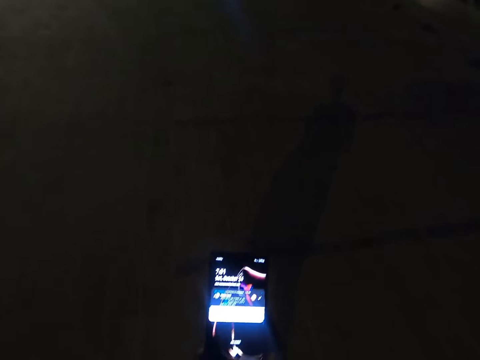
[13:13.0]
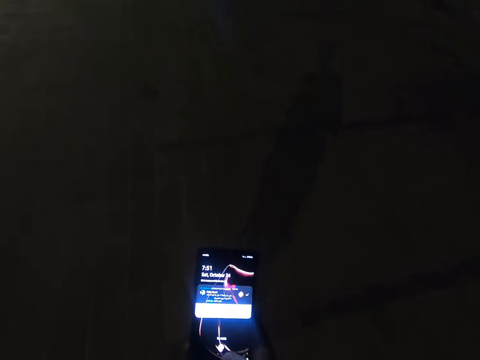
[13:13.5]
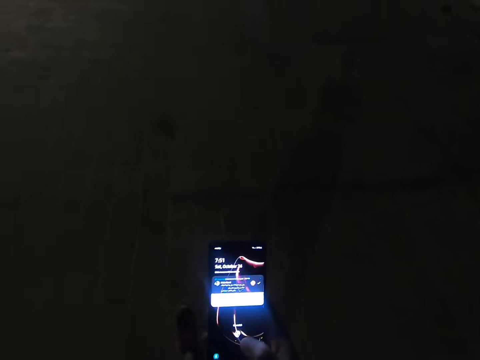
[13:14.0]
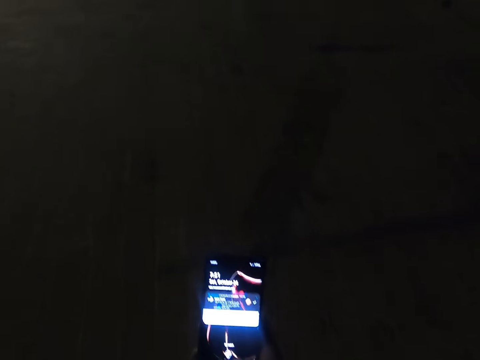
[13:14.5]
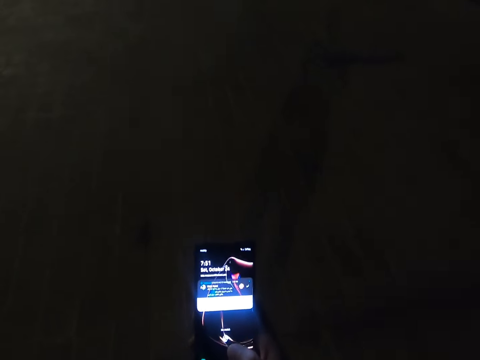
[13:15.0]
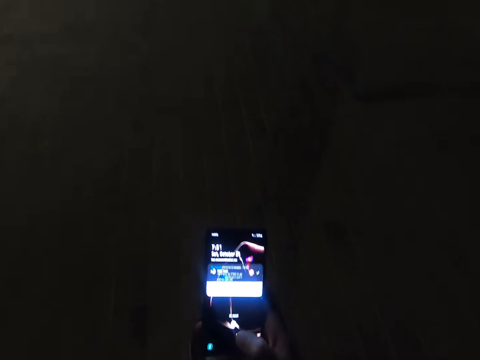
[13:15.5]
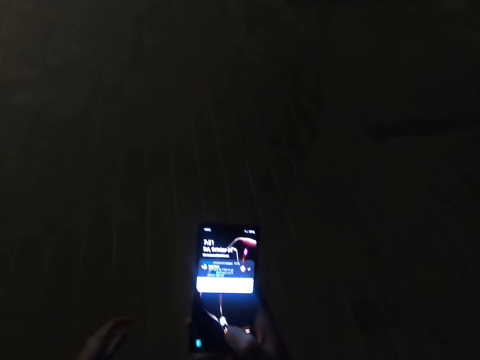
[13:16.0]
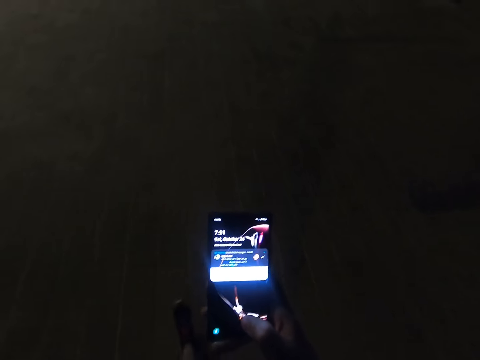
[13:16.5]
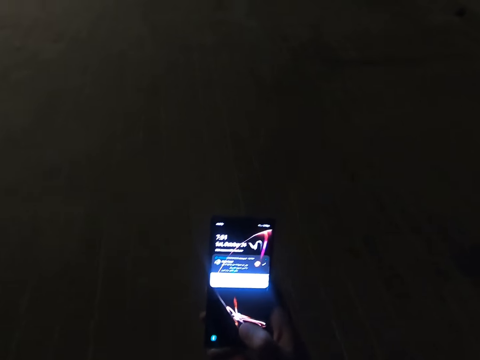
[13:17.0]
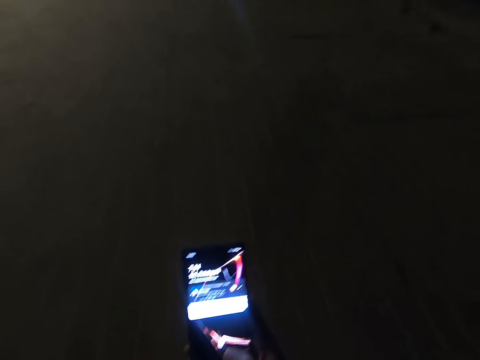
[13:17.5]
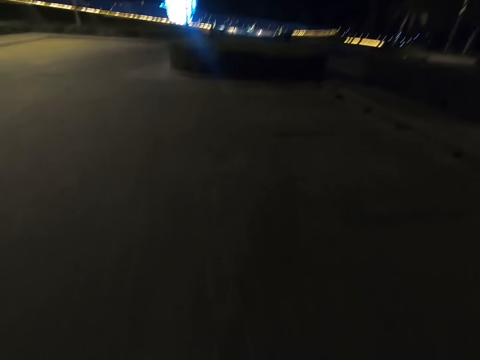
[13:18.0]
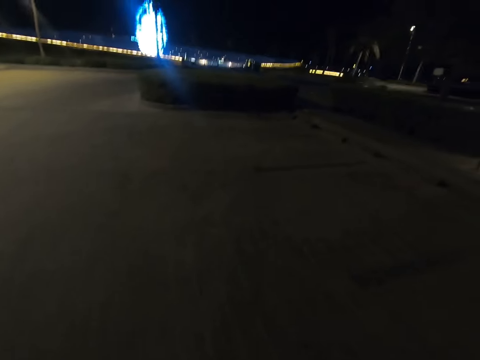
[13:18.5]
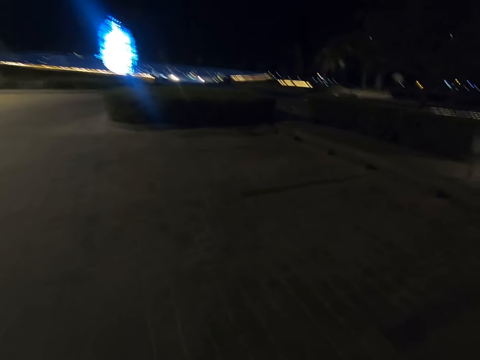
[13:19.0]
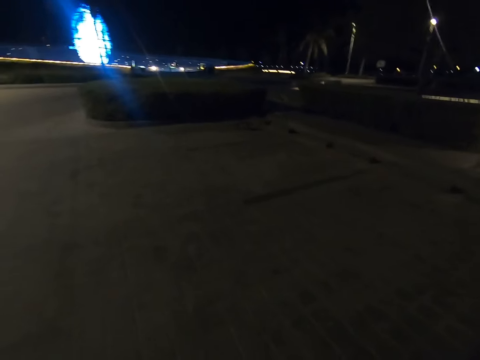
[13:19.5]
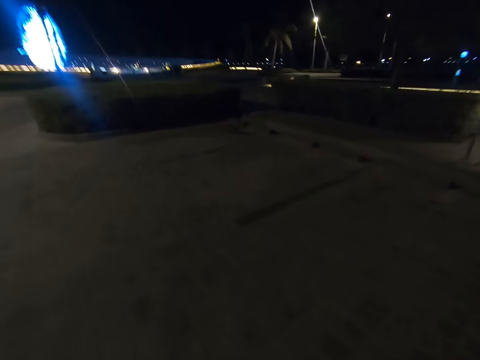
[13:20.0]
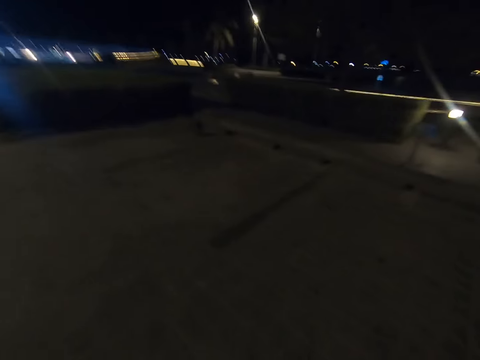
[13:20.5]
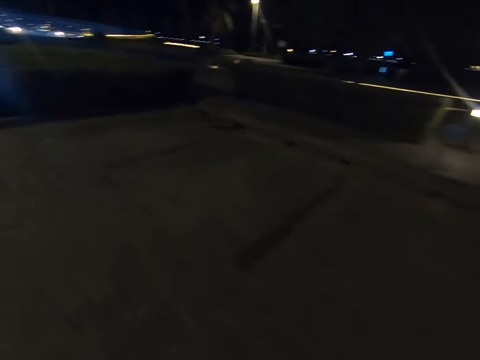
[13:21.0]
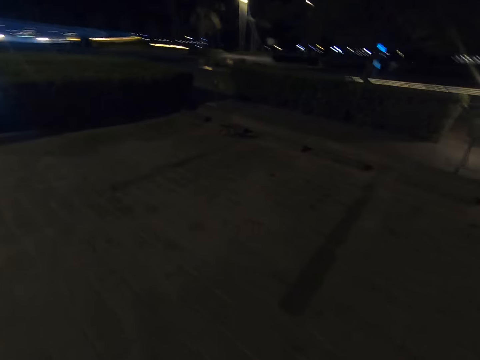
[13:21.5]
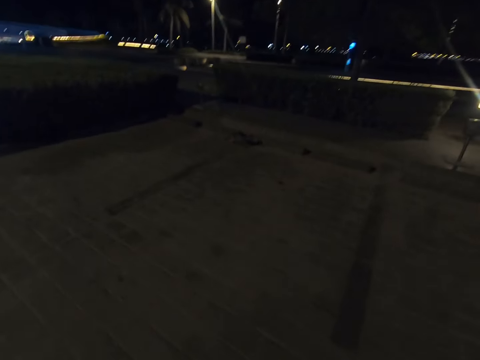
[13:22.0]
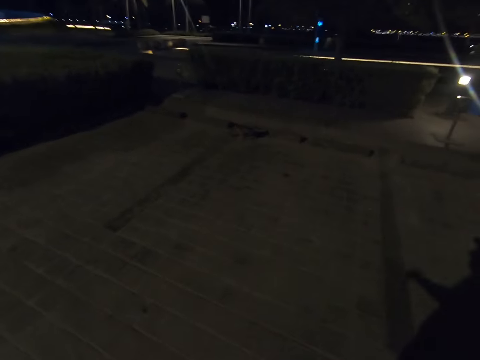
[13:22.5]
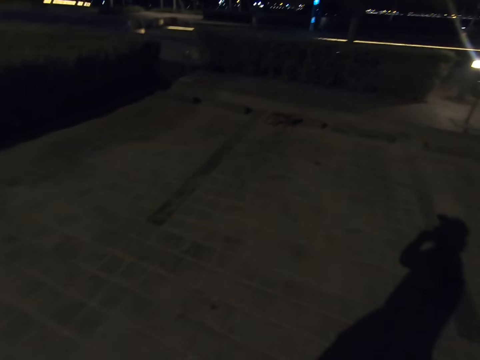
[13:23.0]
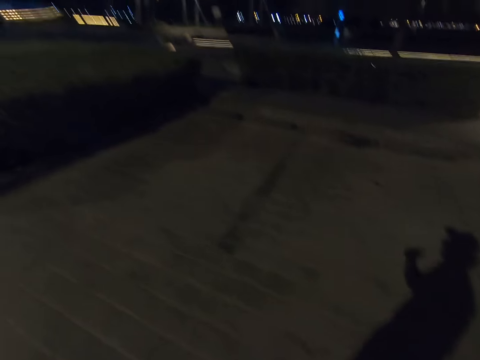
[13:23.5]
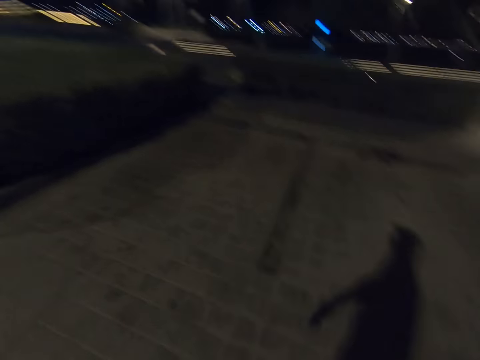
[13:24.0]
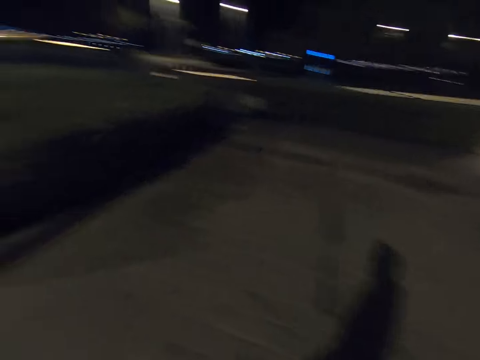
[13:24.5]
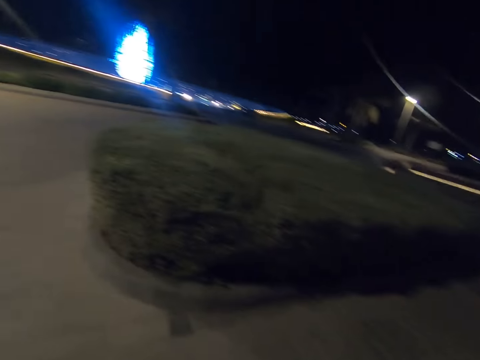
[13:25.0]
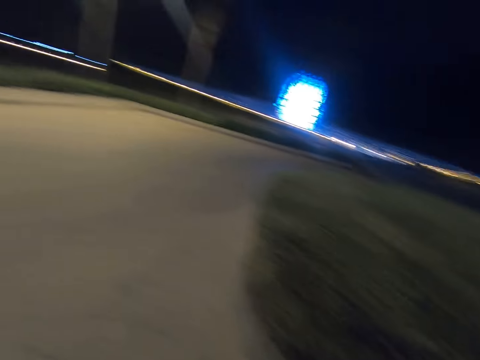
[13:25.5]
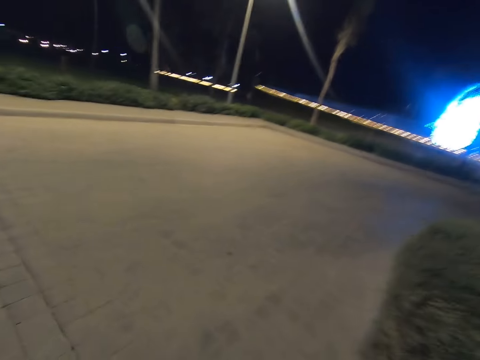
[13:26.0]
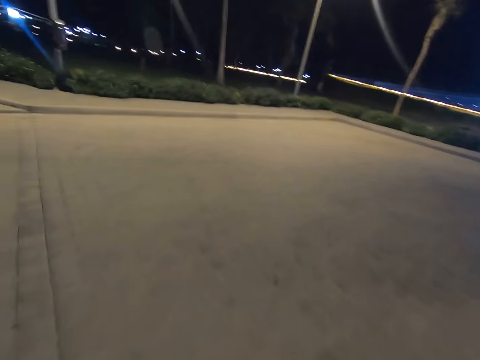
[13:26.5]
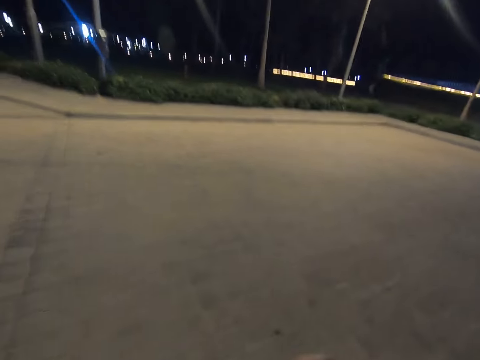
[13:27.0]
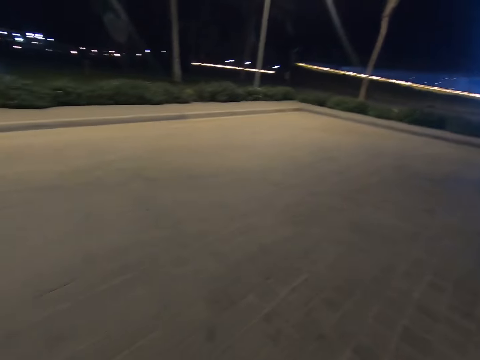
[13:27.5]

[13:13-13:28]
The camera wearer scrolls the phone. They walk along the pavement.

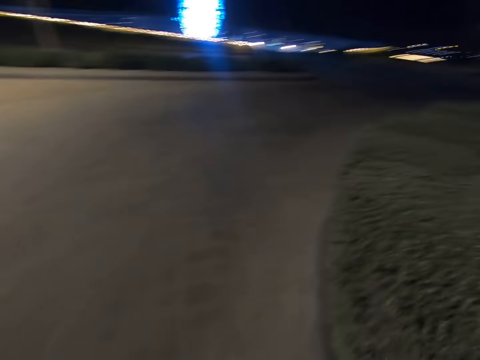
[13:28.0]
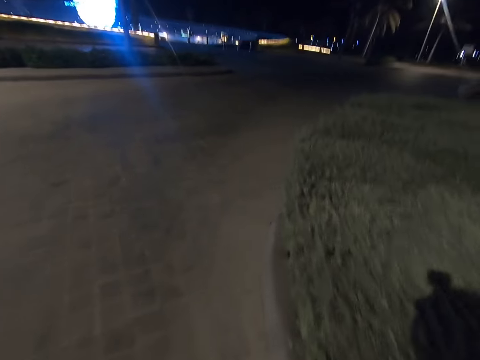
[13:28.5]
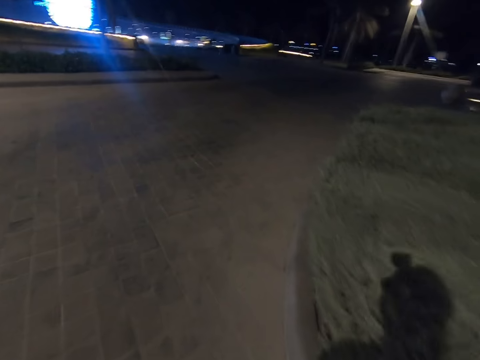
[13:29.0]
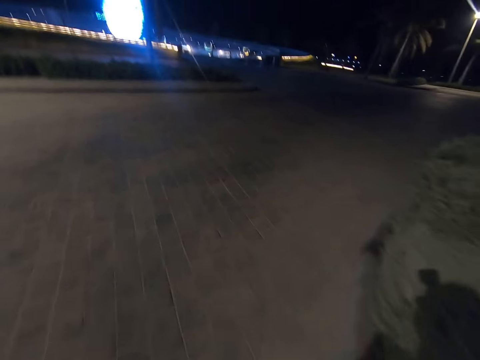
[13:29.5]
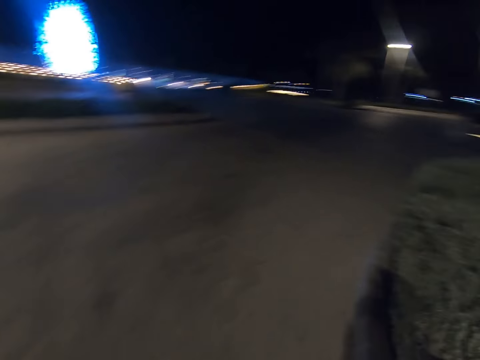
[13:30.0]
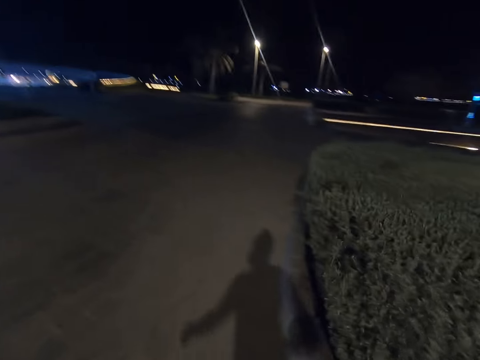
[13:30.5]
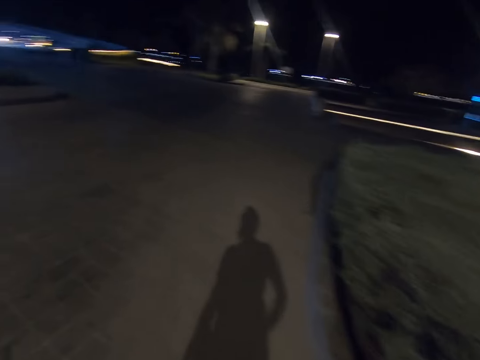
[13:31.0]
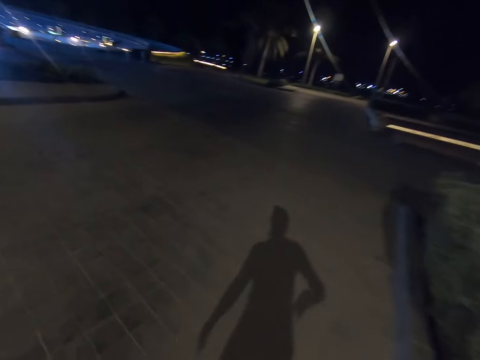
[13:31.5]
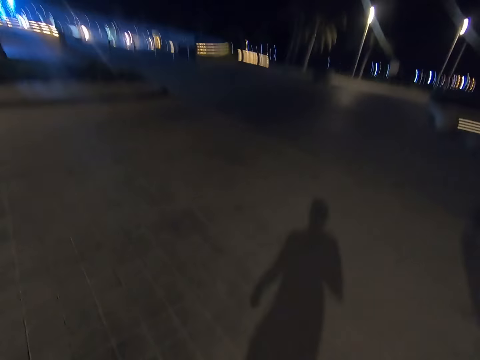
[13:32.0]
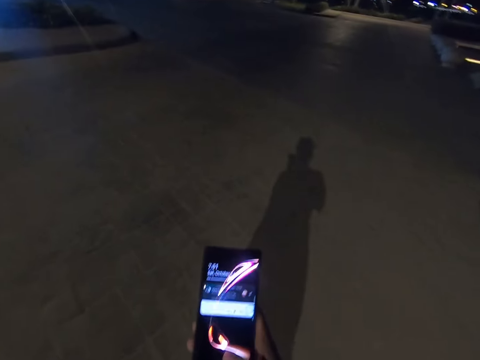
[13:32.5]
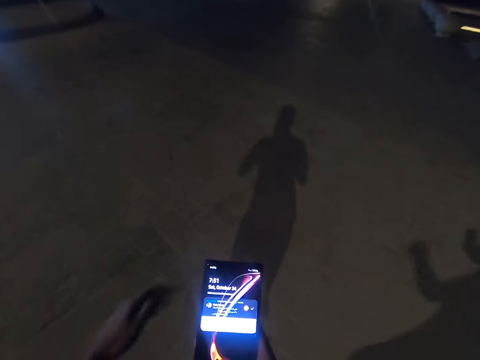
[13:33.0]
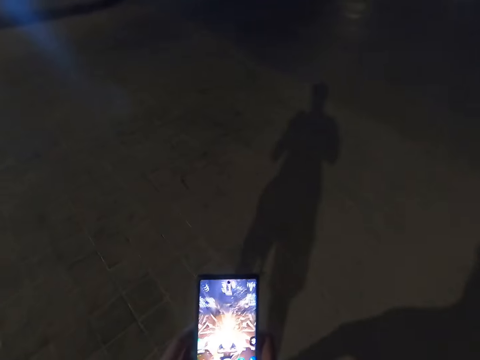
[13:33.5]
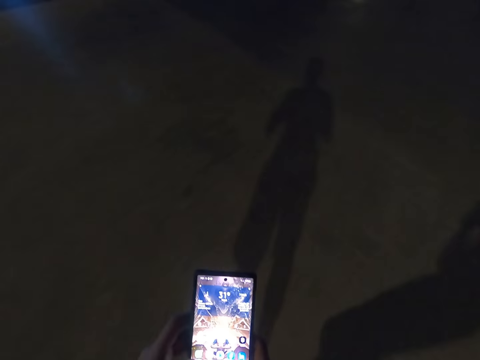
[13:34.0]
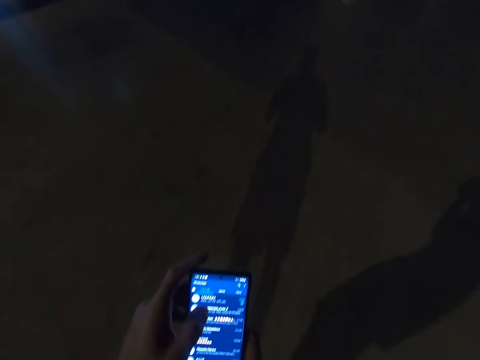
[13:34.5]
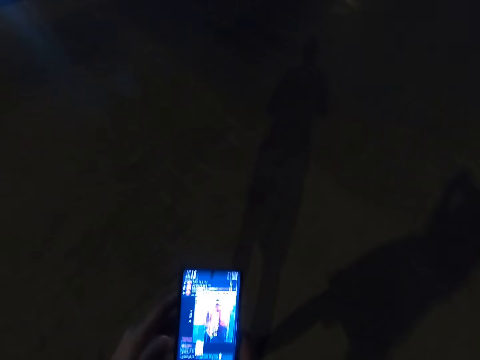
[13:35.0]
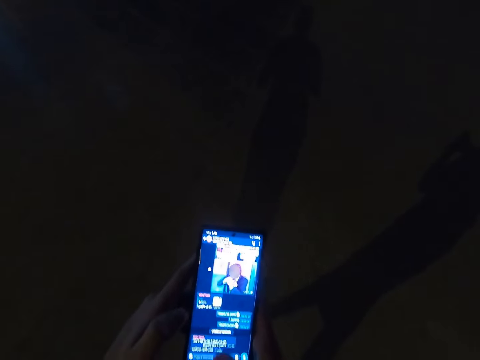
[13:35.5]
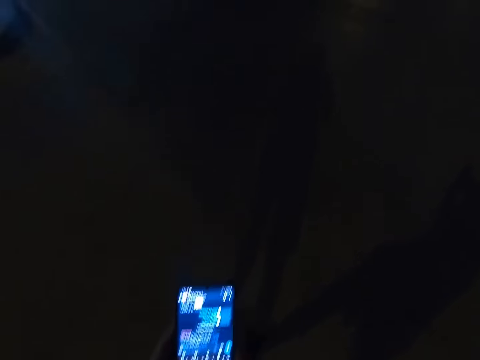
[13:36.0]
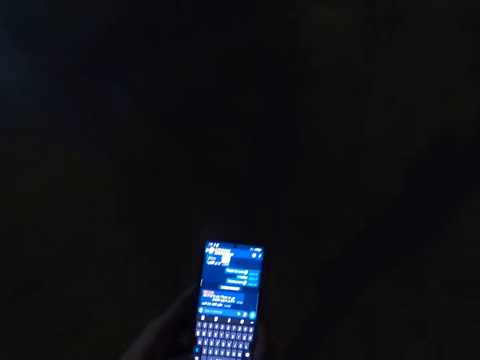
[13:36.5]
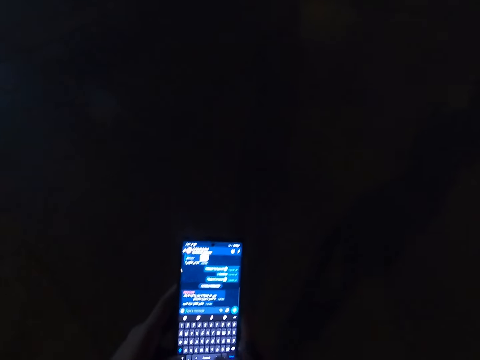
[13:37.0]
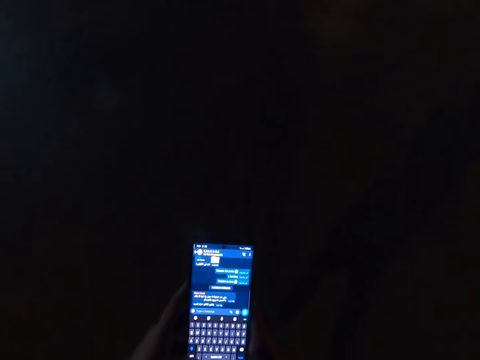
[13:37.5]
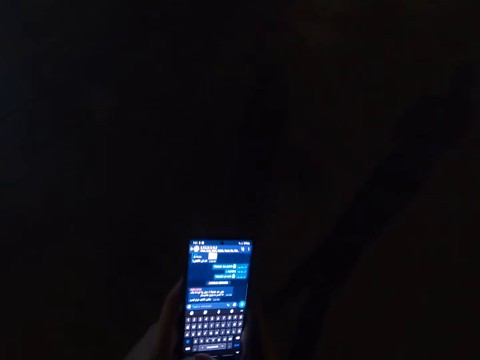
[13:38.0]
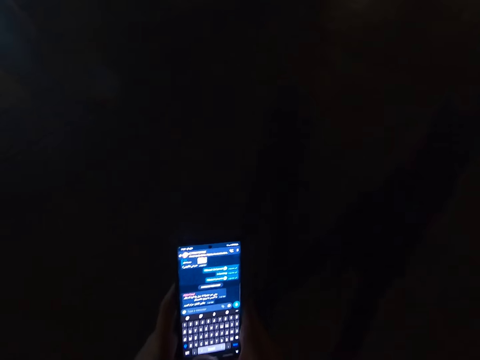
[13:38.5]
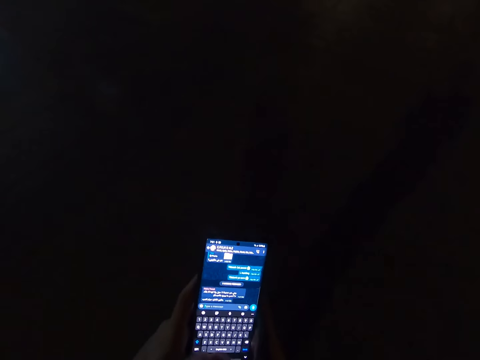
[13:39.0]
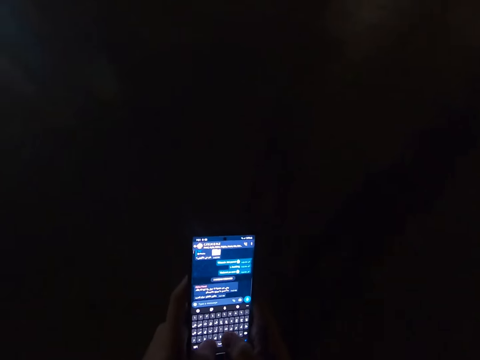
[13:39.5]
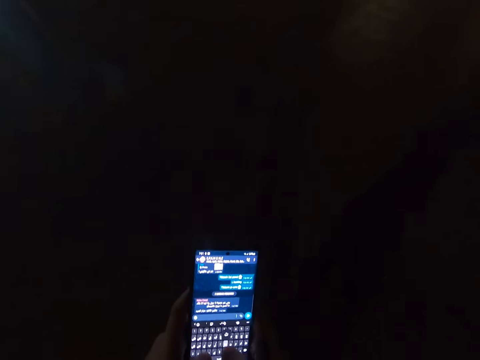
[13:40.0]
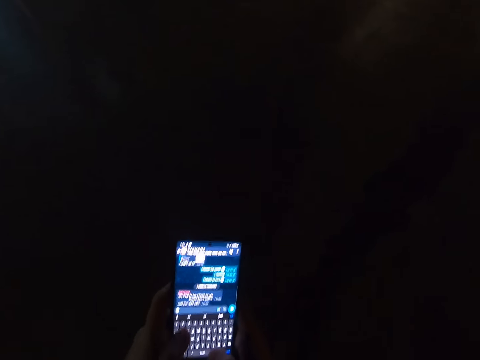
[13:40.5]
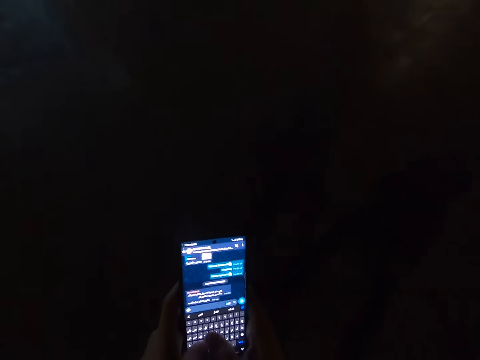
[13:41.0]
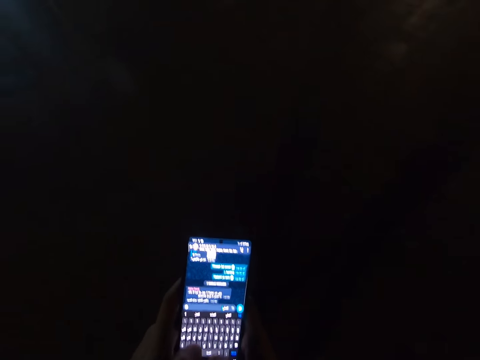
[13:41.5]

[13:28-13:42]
The camera wearer scrolls the phone.
